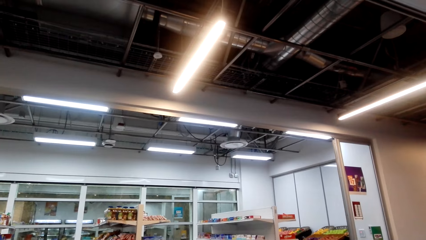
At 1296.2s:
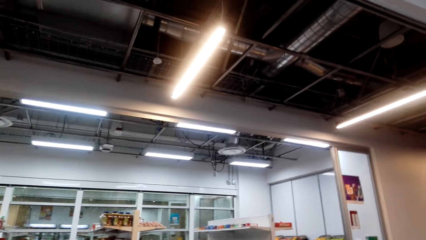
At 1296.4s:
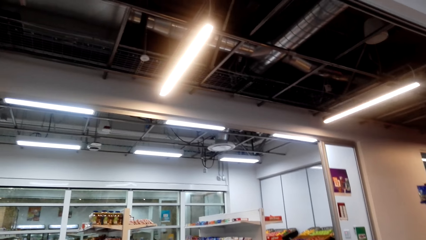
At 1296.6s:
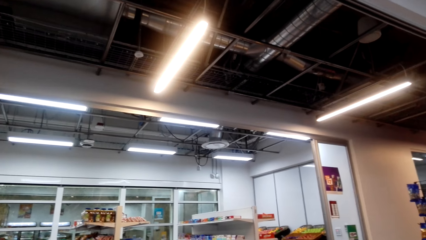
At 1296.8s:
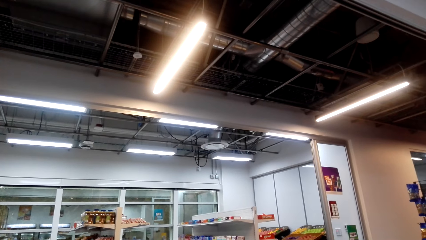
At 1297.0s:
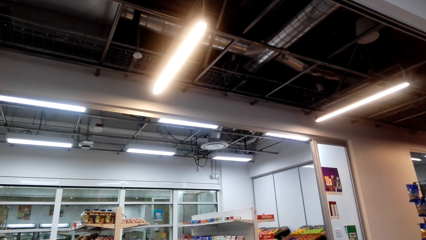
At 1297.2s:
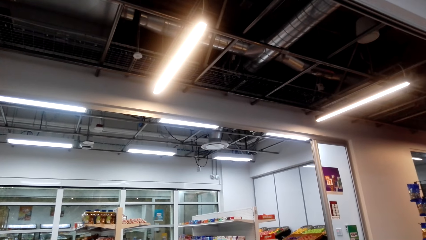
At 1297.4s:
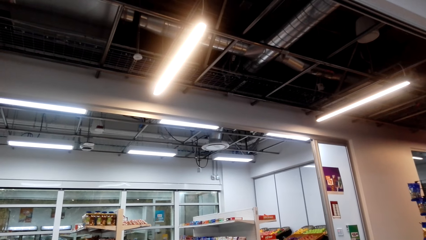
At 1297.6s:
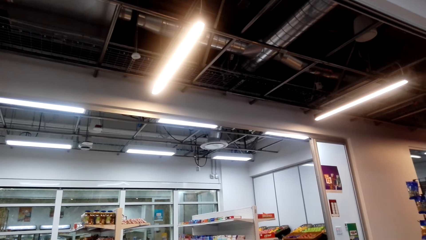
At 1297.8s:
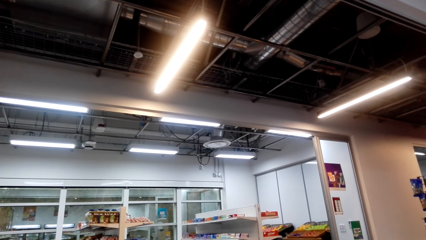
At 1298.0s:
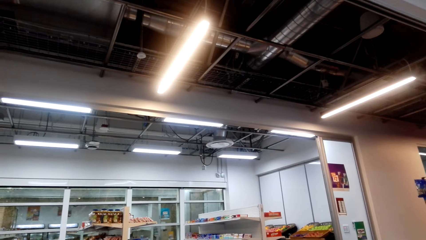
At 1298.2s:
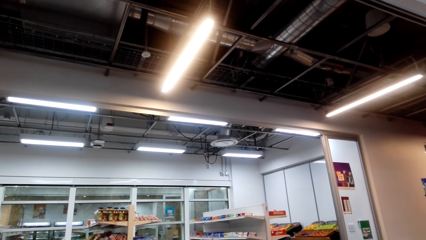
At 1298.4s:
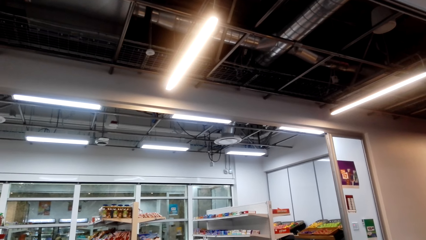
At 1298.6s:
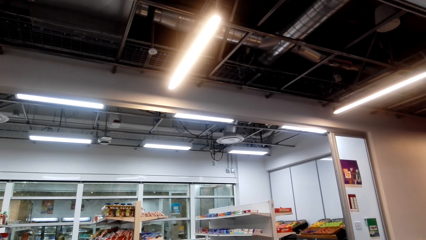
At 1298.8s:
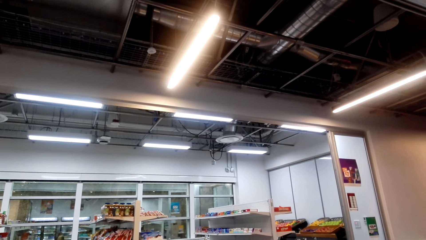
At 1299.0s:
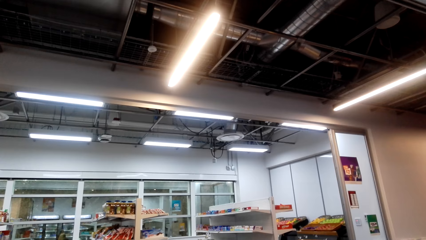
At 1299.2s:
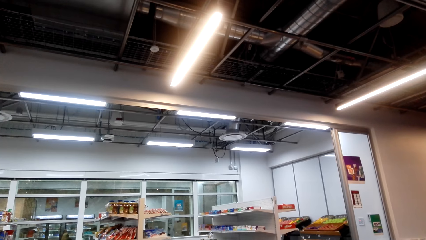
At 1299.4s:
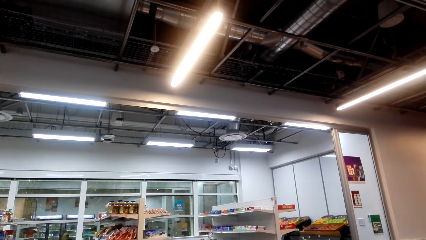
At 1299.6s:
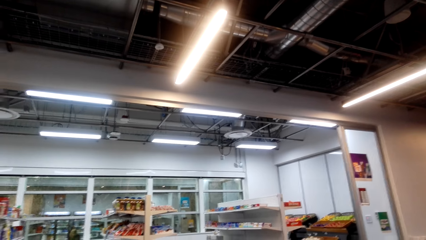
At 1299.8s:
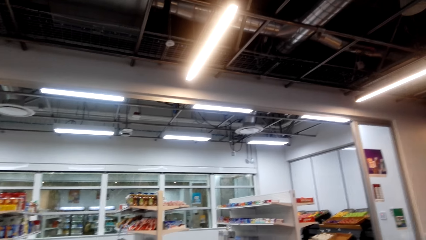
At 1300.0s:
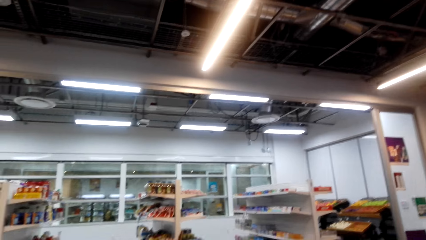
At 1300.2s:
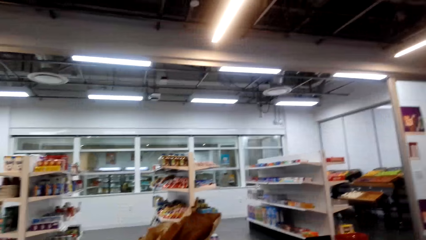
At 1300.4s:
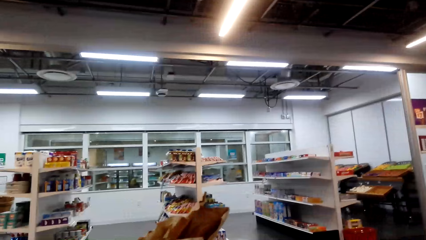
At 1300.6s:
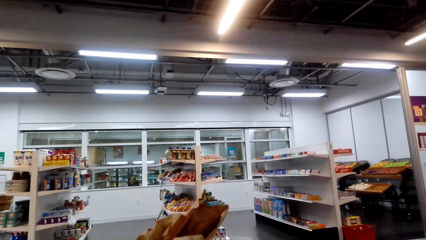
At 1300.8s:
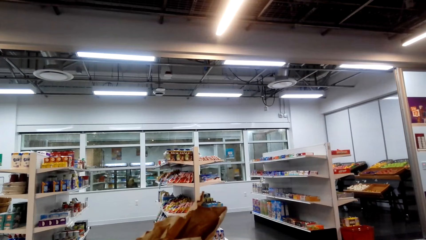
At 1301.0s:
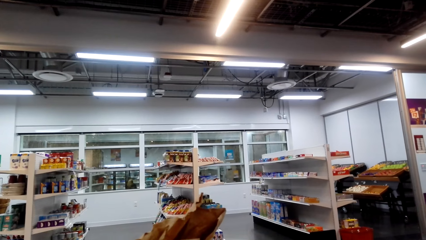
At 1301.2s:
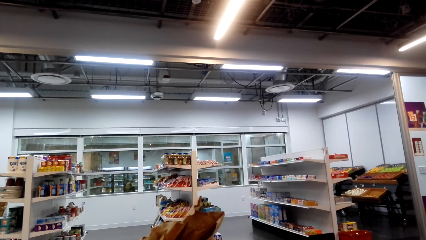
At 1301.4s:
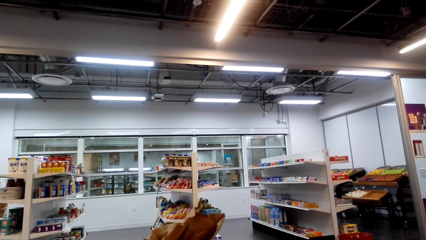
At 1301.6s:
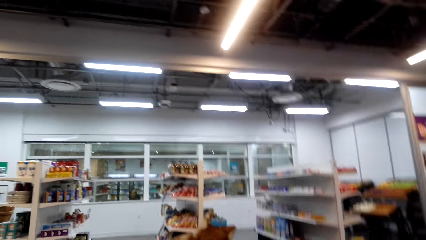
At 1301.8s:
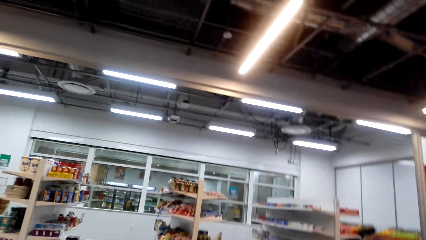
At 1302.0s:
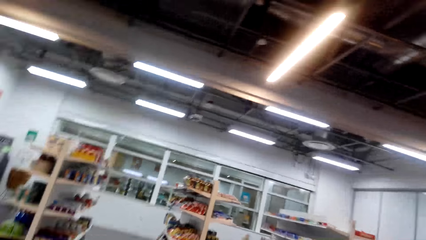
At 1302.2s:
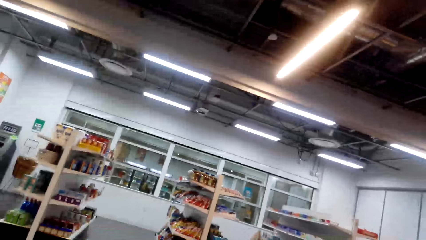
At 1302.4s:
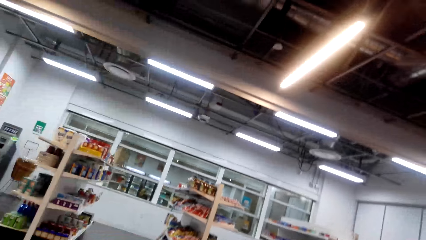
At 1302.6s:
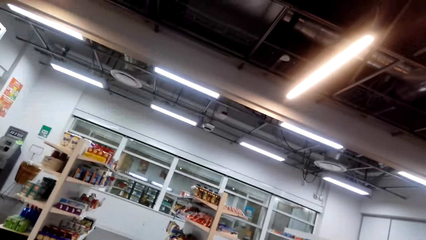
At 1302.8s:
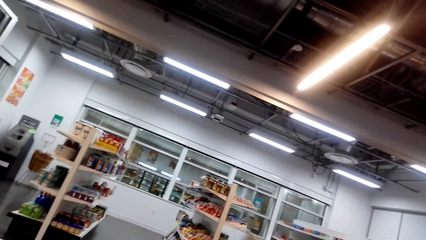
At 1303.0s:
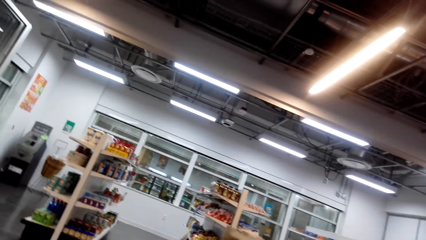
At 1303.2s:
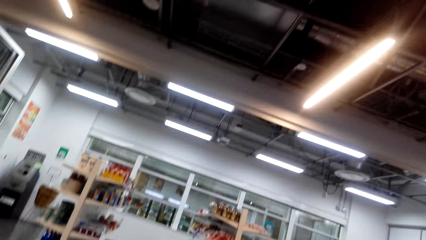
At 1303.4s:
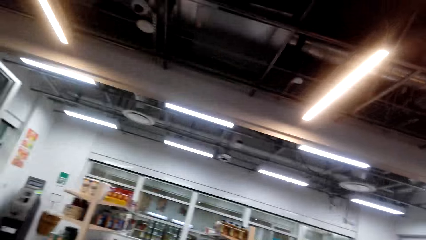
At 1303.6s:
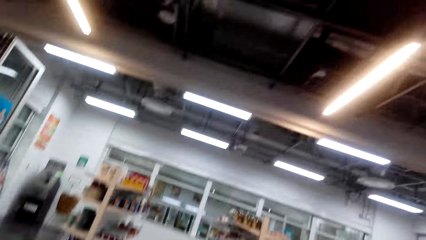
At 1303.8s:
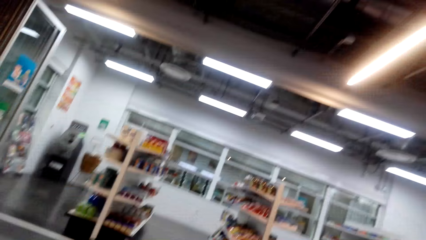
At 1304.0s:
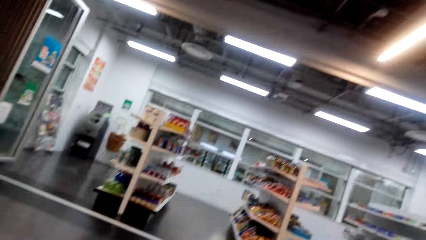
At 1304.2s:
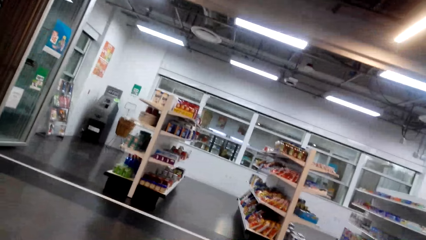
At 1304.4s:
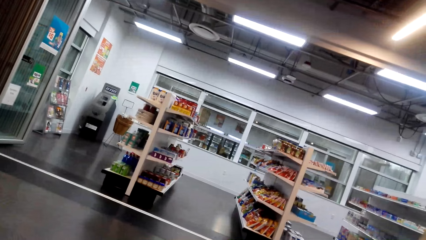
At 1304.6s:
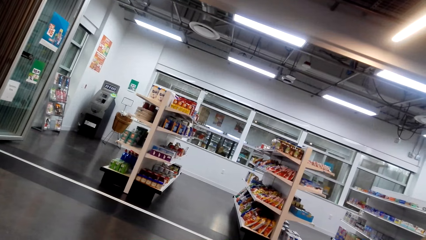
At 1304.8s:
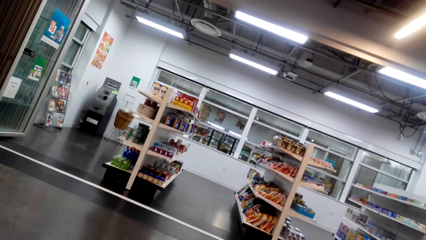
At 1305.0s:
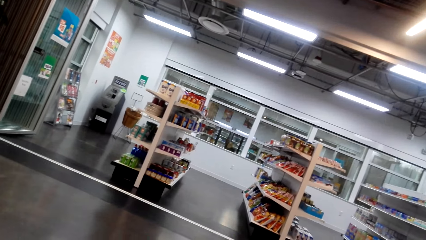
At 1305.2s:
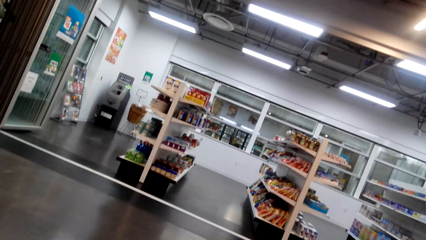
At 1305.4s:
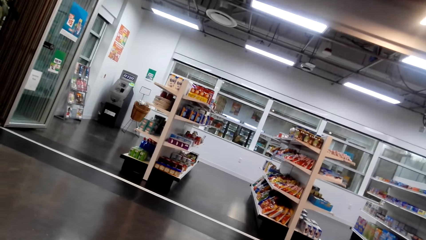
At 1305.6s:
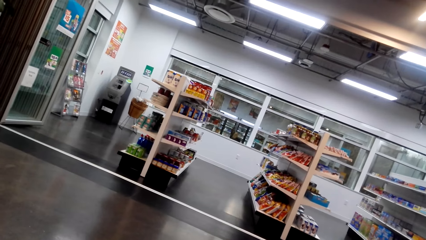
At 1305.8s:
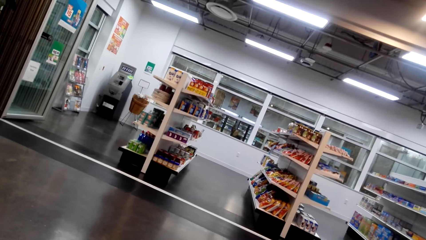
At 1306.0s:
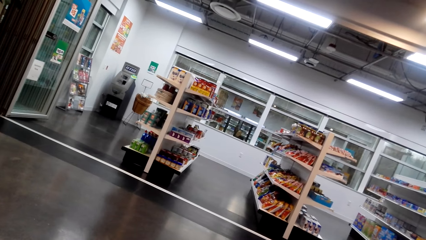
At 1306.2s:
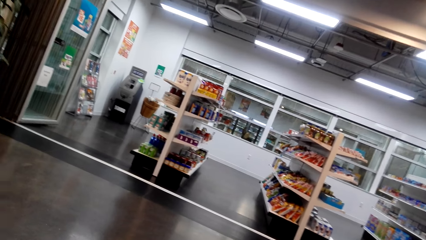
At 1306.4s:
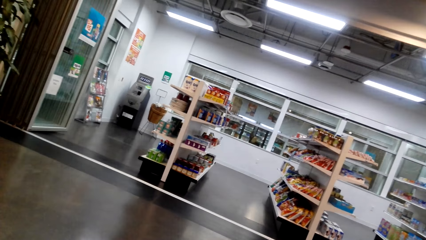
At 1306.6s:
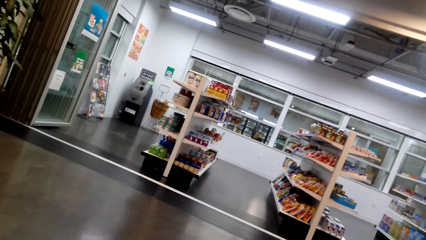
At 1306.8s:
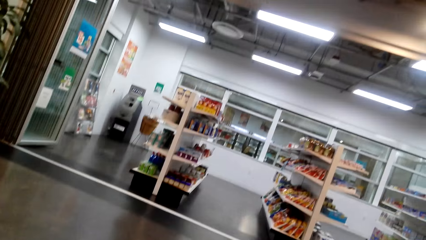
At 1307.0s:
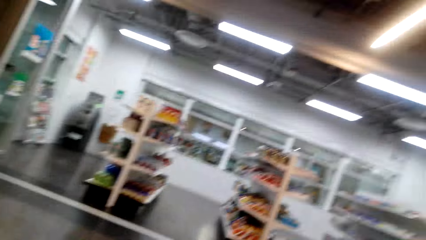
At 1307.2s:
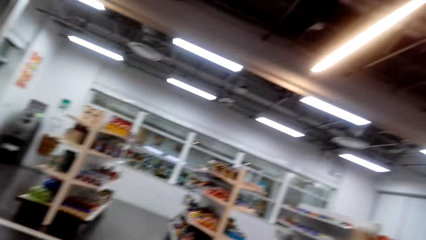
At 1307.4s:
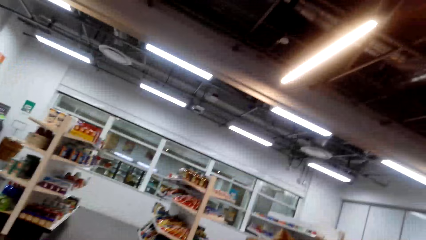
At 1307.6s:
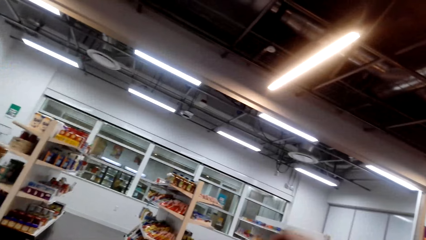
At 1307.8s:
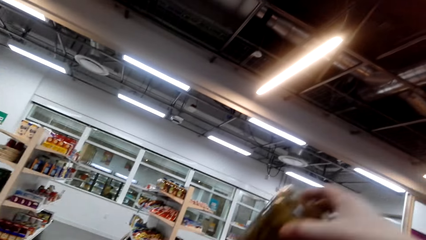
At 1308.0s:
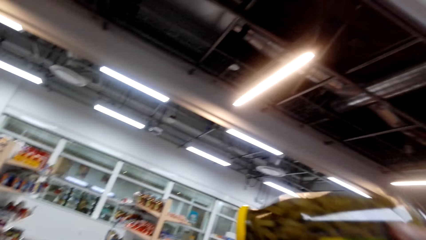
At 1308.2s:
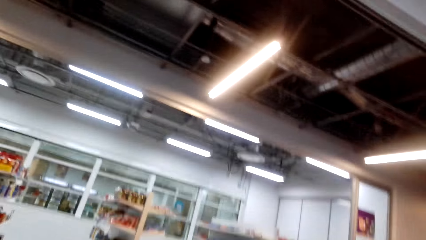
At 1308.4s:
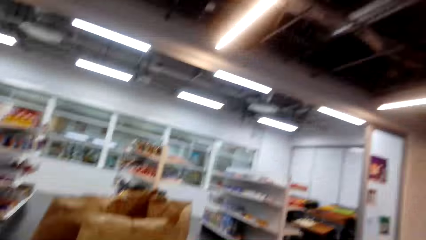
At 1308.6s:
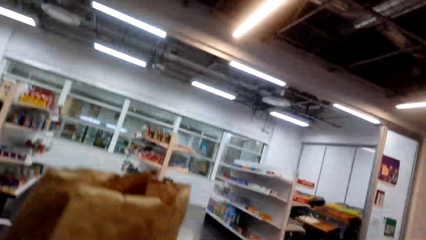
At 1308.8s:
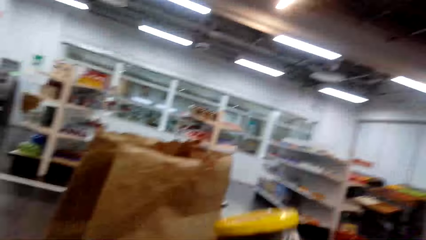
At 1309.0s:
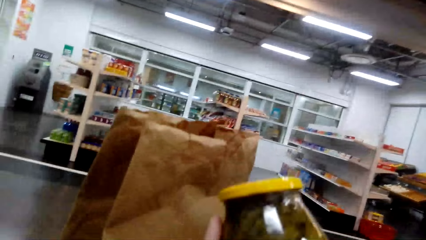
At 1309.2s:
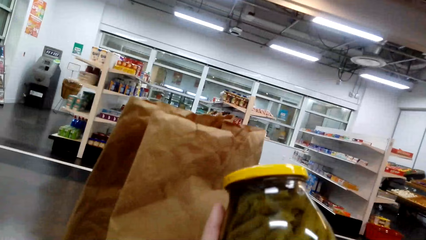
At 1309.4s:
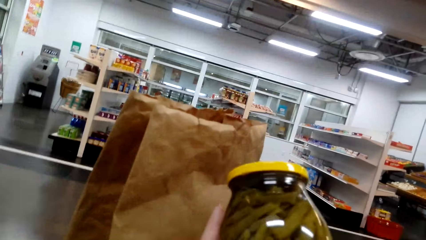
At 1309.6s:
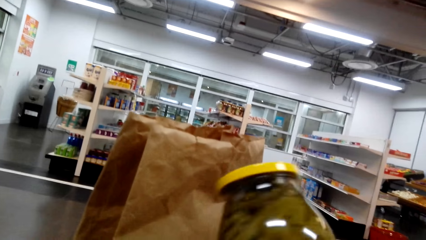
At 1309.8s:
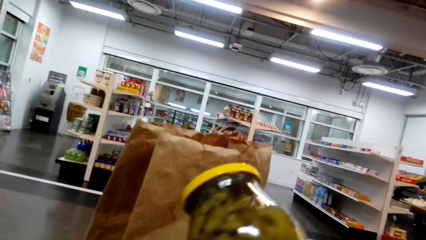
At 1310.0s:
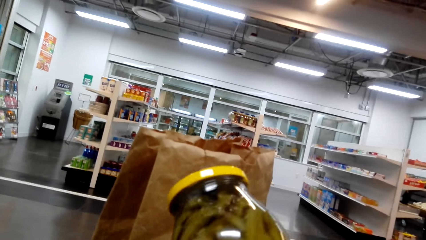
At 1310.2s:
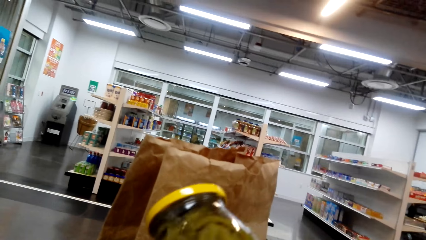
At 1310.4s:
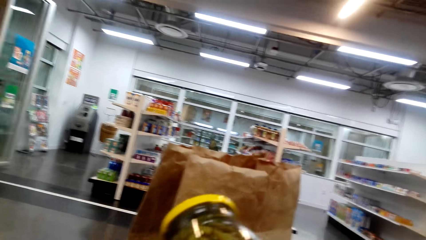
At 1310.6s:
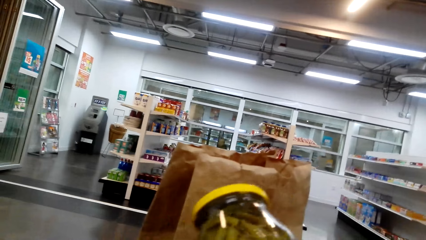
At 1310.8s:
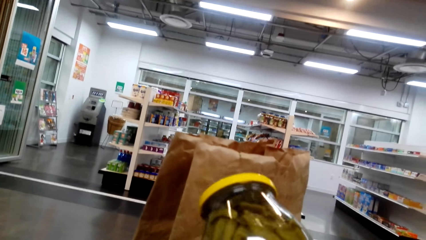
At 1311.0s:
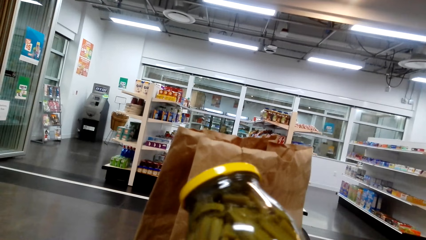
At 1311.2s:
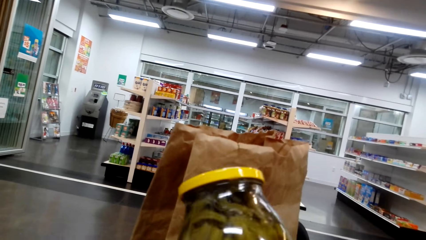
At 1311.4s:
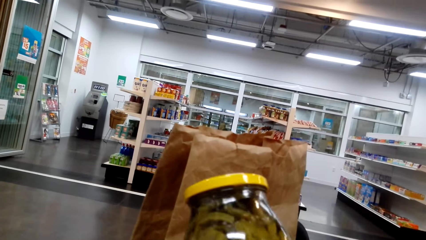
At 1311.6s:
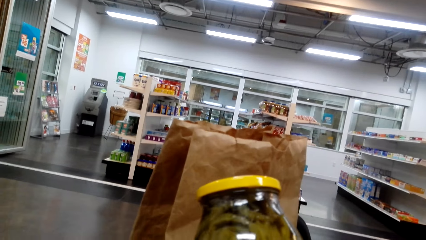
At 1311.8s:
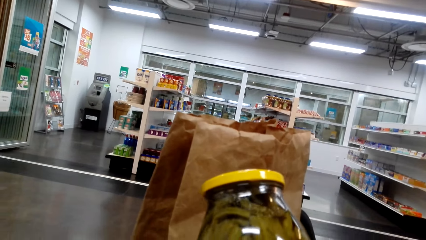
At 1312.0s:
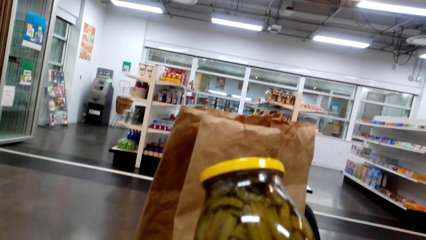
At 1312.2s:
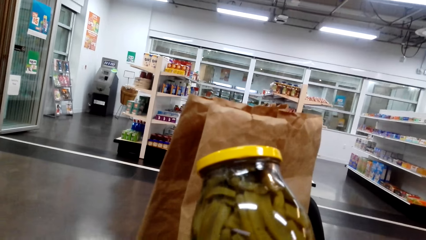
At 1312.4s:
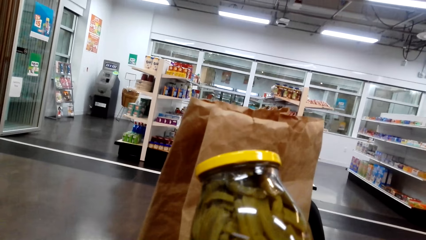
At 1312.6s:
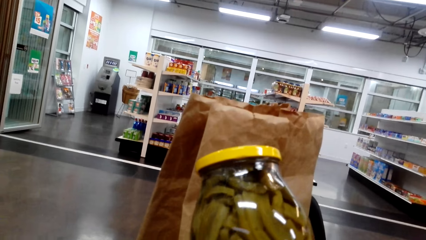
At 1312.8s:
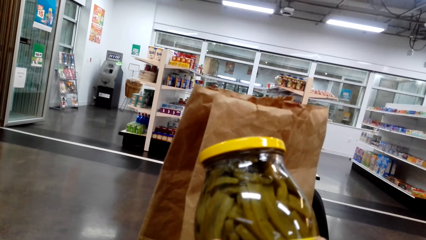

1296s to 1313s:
The camera wearer holds a jar of something. They look at the jar of something.
